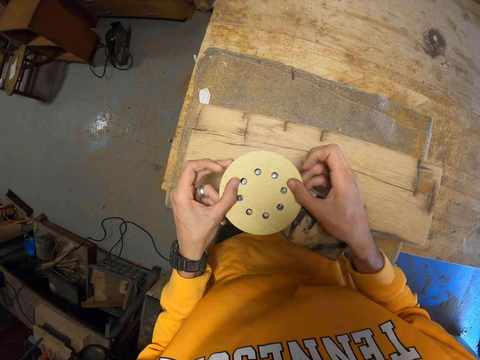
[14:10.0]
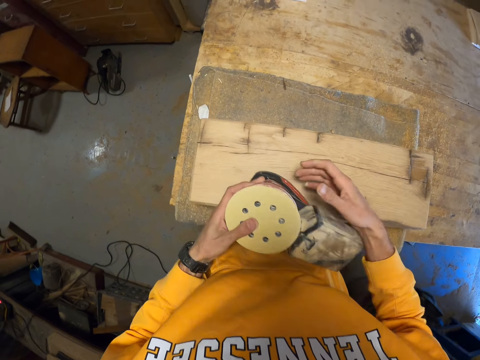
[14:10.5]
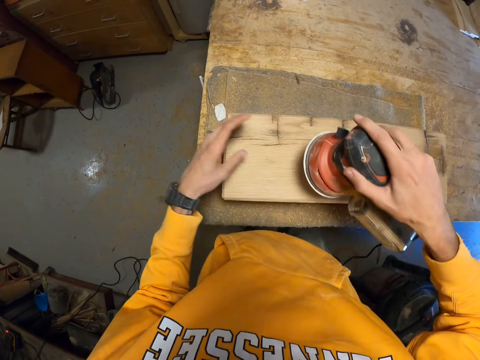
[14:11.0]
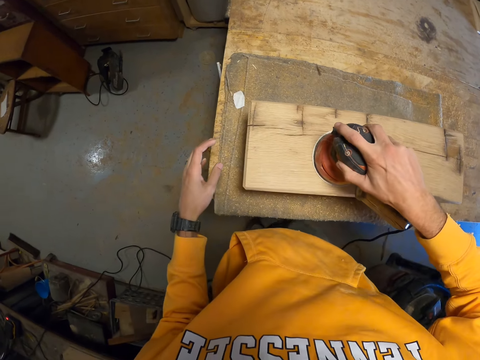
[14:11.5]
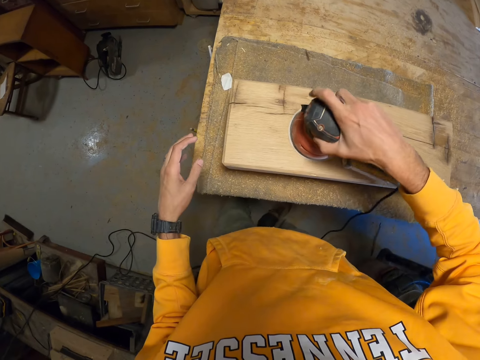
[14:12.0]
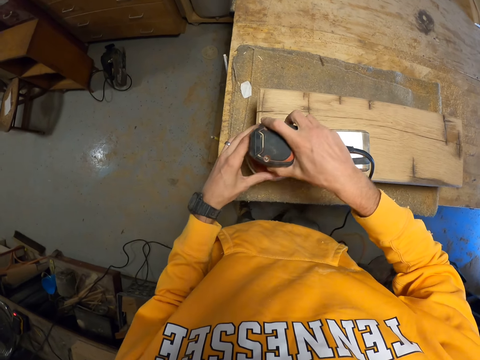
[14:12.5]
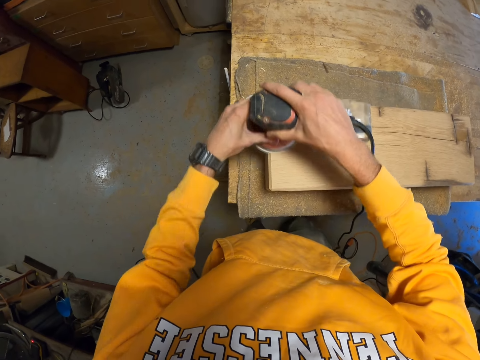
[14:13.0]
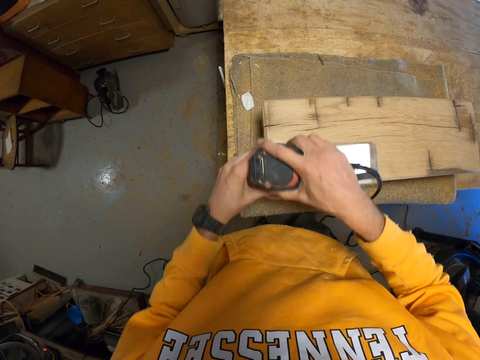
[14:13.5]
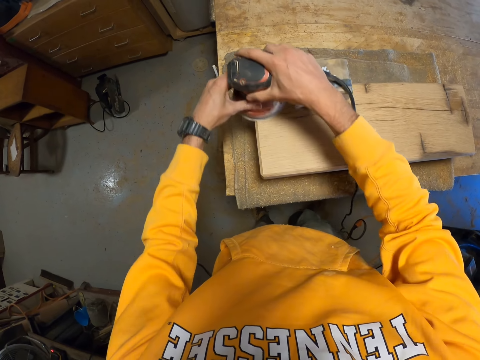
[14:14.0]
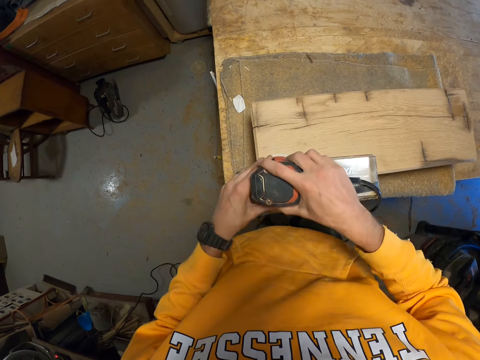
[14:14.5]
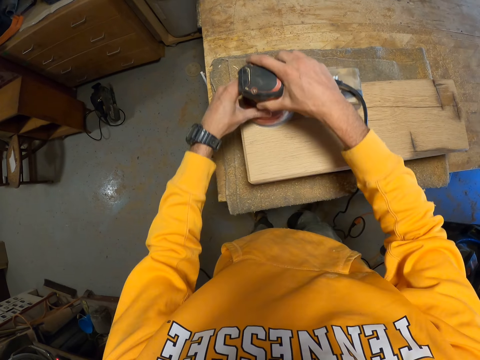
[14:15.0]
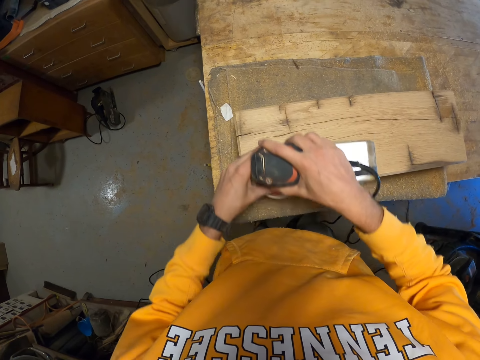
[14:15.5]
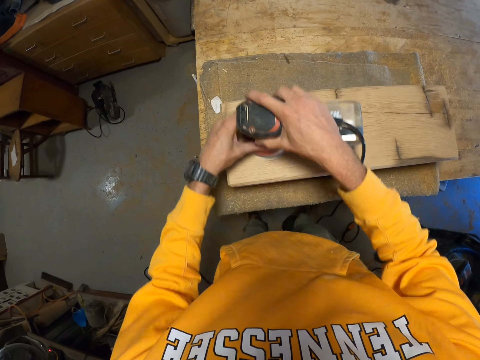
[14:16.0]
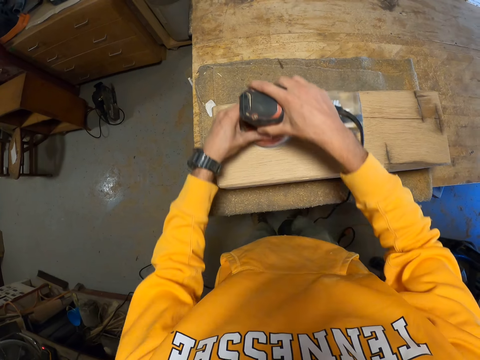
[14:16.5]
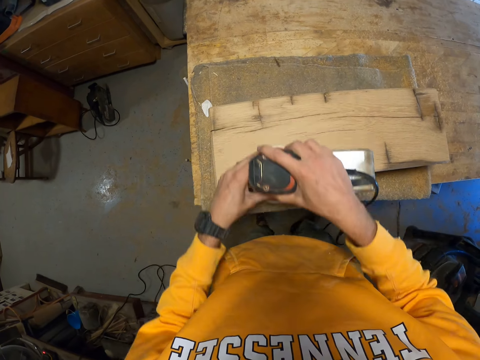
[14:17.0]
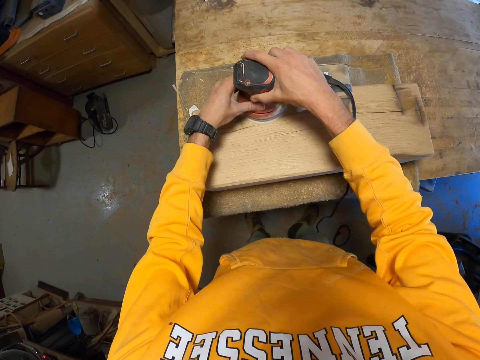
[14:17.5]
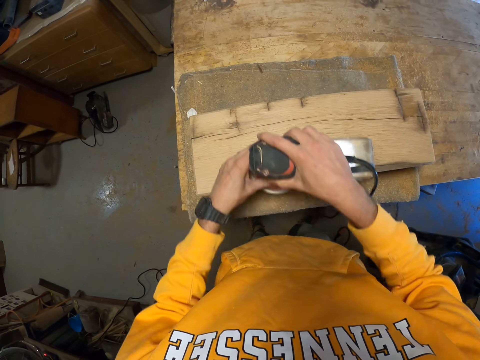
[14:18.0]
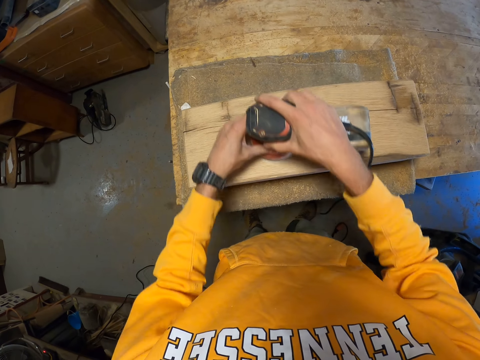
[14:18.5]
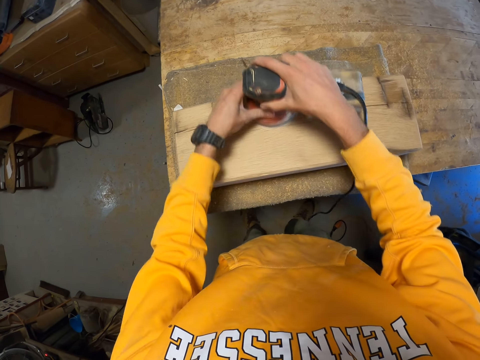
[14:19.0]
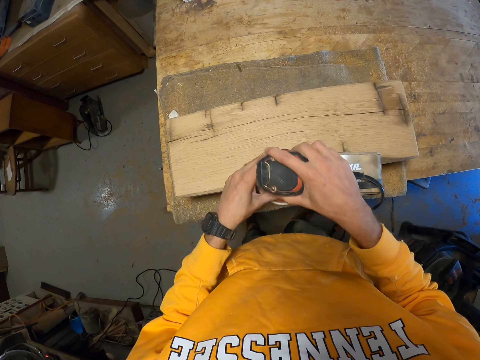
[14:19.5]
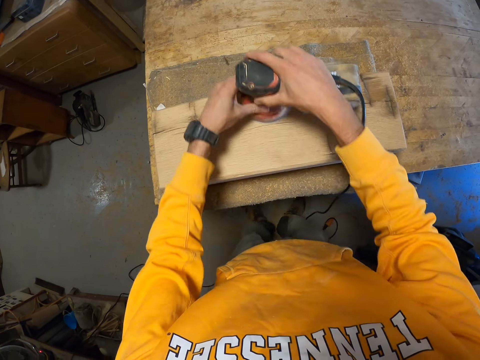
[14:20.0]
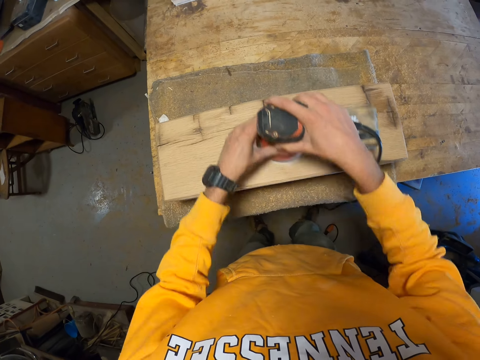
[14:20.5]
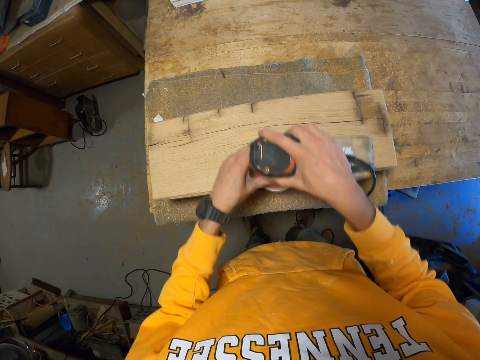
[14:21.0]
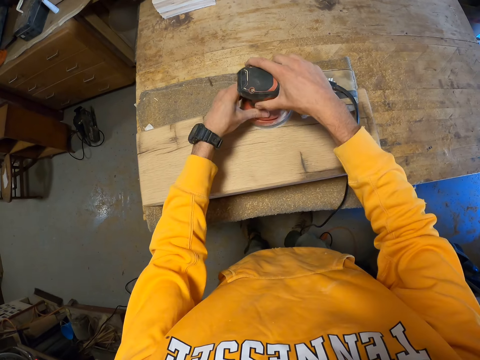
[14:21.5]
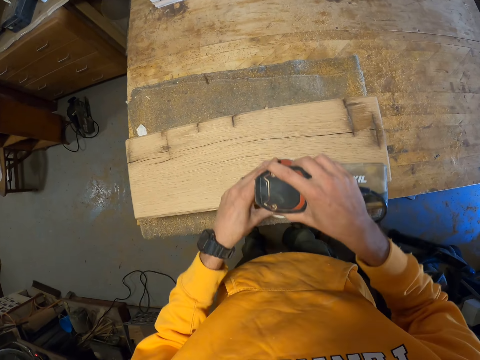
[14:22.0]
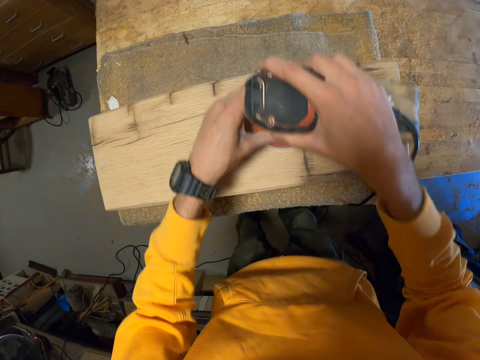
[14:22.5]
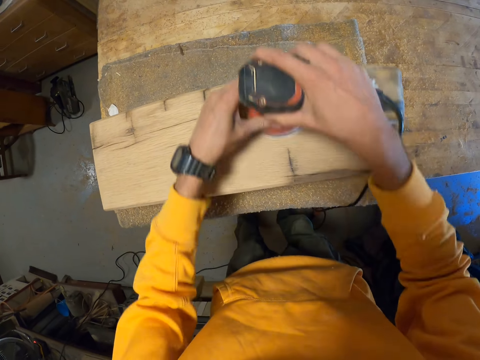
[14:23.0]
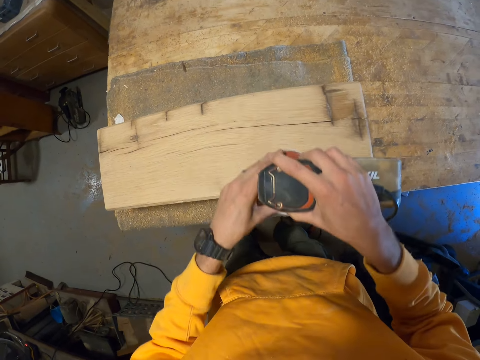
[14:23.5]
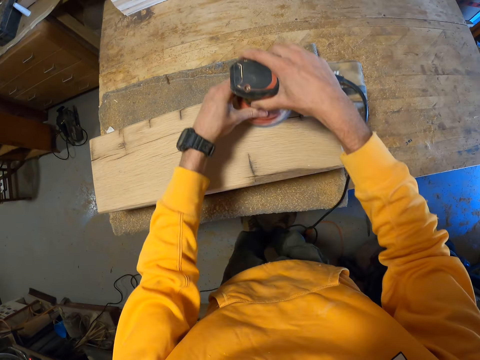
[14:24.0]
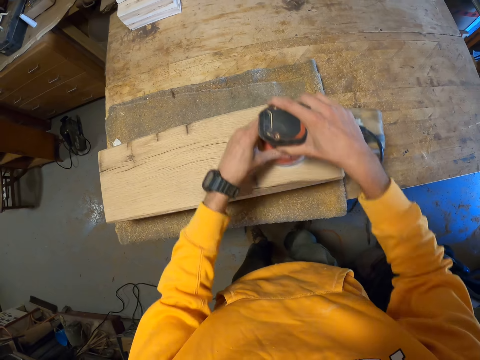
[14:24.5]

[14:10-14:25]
The camera wearer places the angle grinder or sander on the wooden furniture with his right hand. He smoothens the wooden furniture with the angle grinder in both hands.

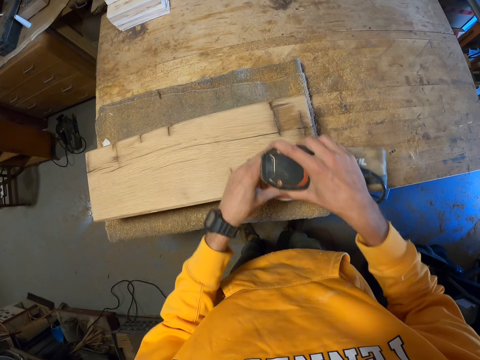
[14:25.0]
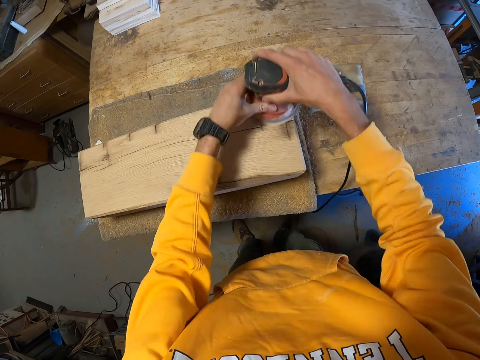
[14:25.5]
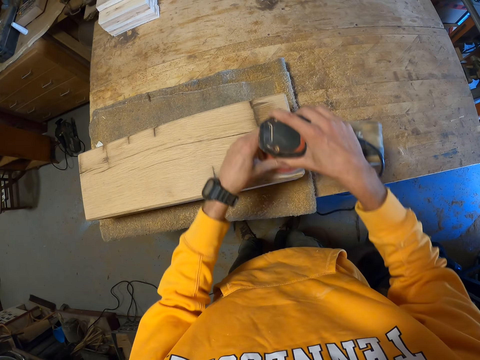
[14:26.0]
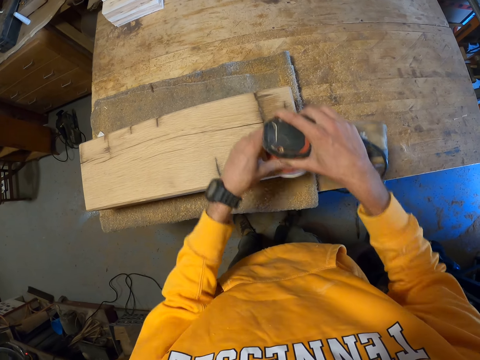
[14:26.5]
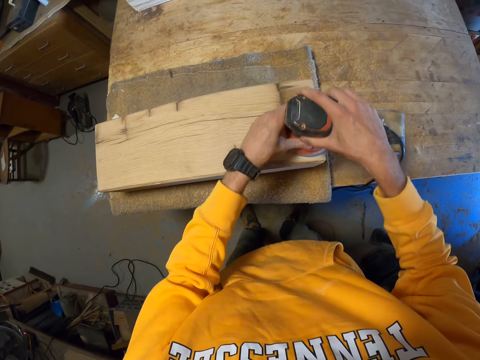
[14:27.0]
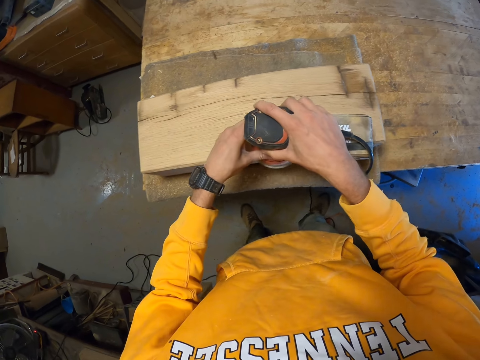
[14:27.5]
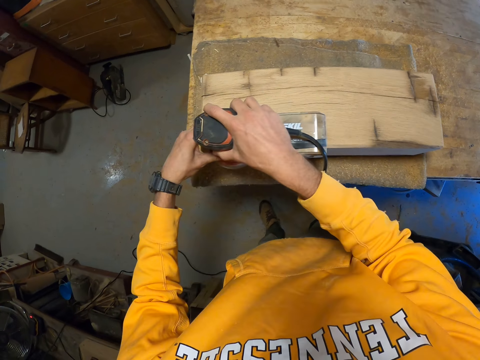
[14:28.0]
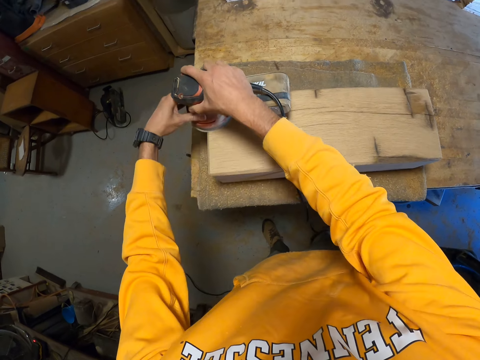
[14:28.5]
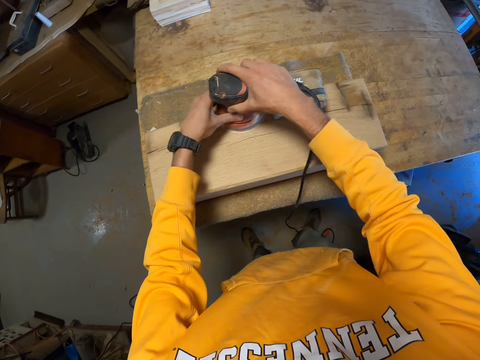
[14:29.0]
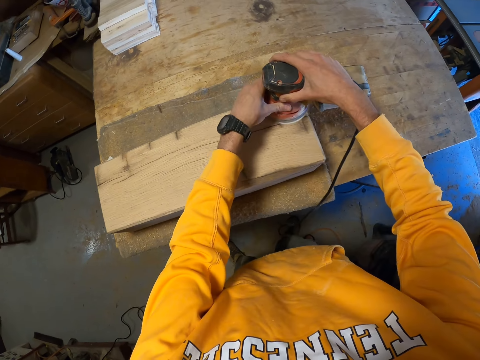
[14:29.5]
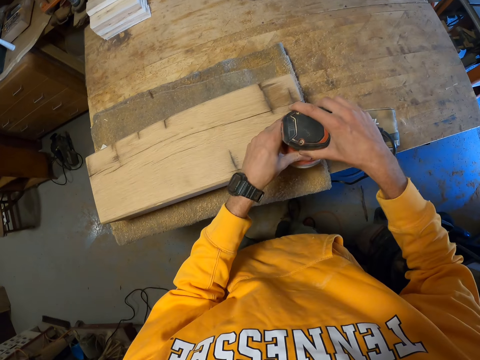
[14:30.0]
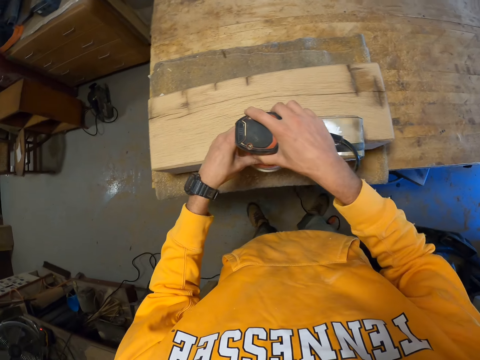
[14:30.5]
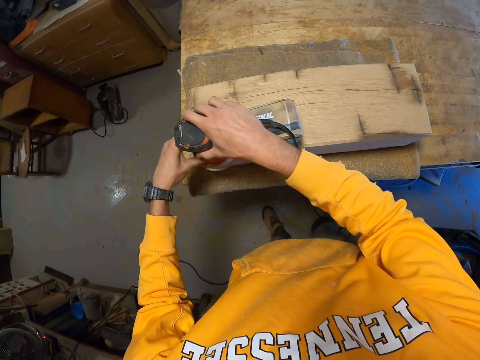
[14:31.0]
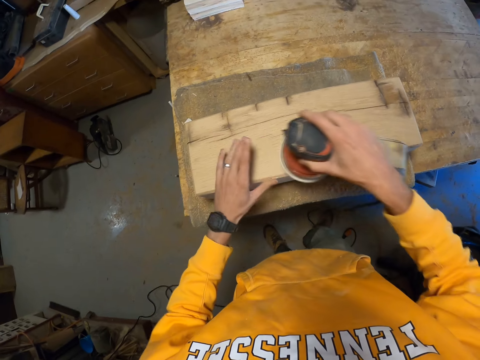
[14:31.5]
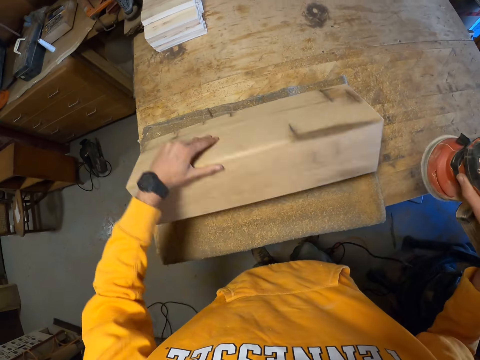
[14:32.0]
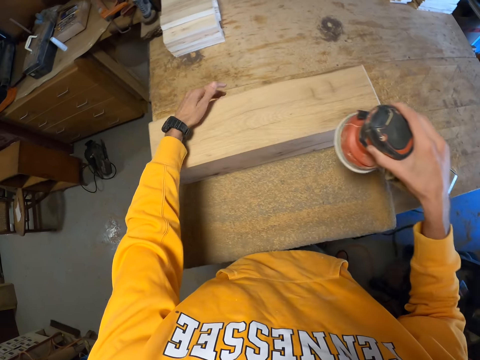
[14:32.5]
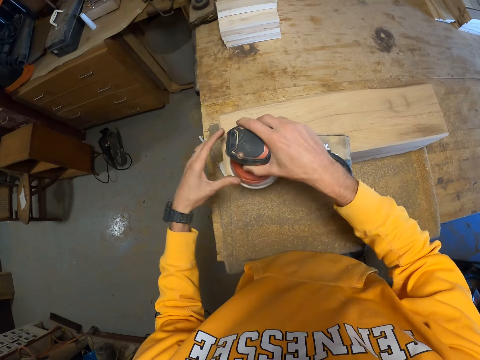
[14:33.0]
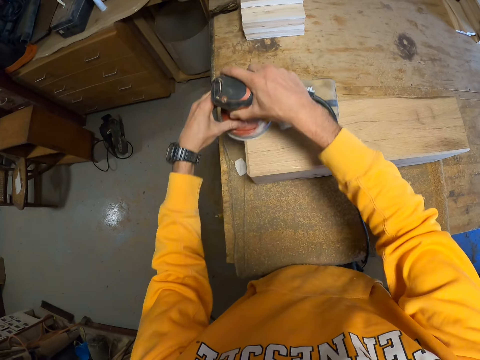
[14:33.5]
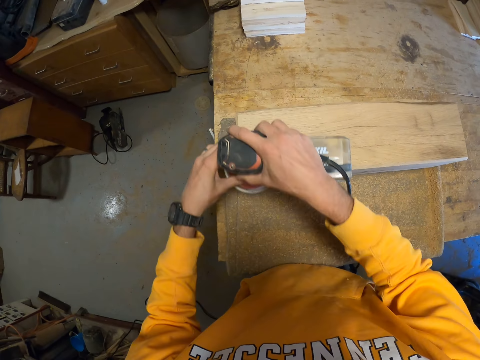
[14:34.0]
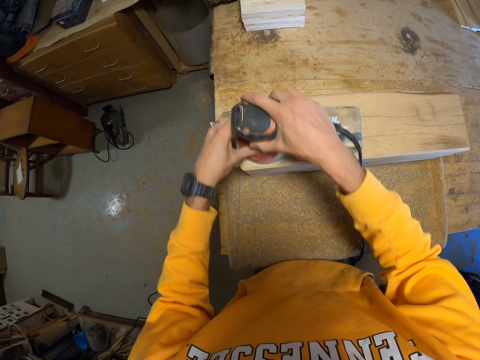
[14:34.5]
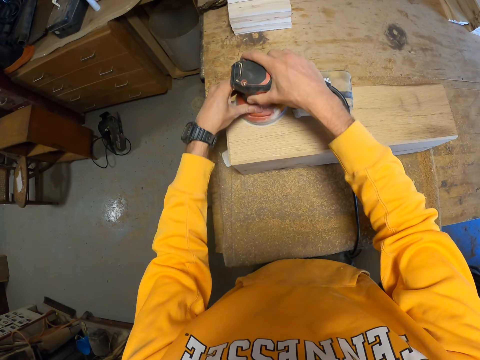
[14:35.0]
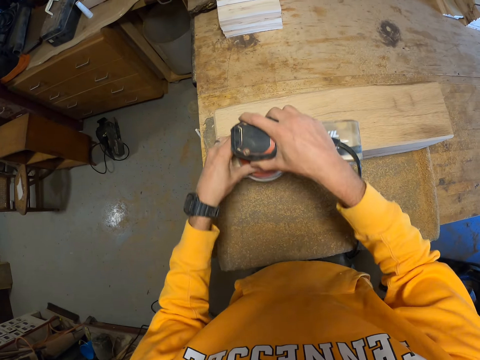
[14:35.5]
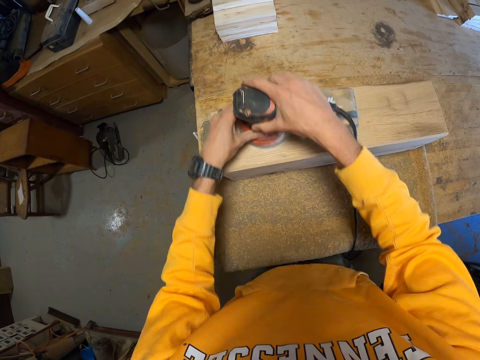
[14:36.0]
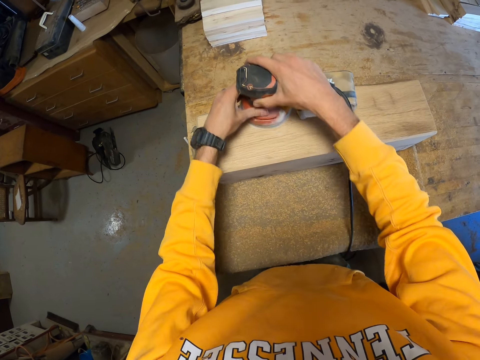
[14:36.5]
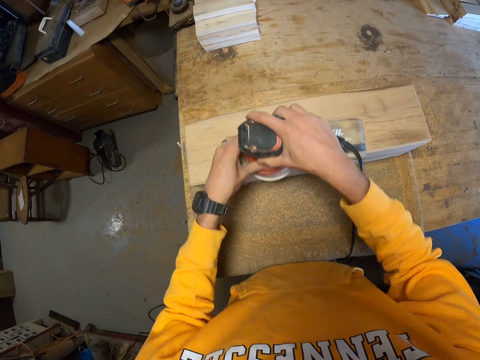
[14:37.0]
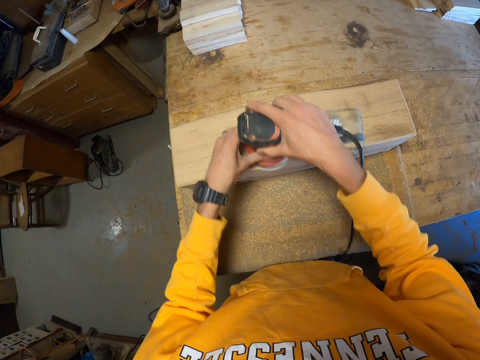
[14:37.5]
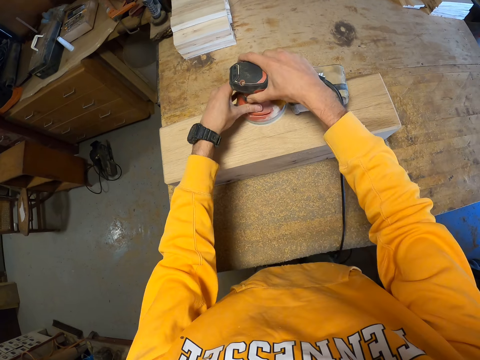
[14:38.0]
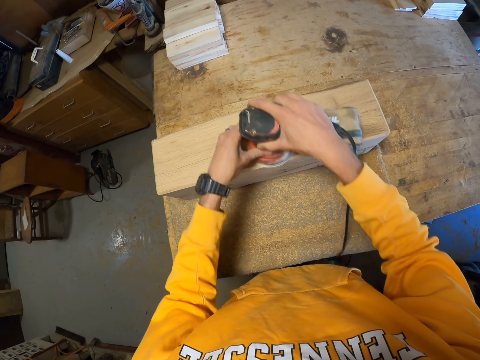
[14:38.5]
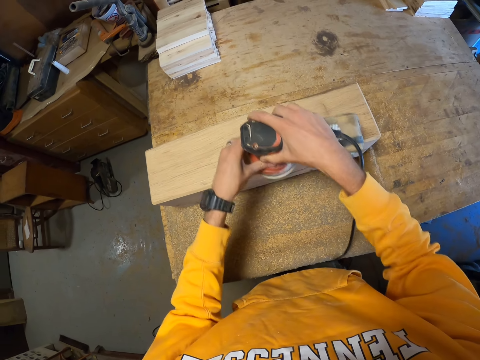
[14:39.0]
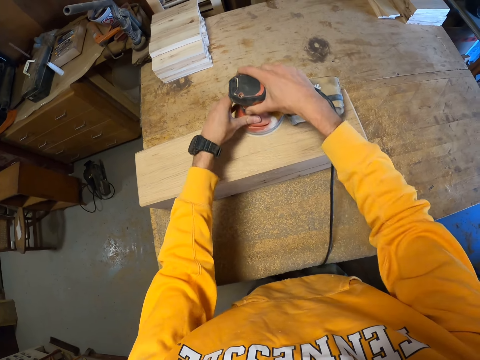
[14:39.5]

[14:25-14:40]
The camera wearer turns over the wooden furniture on the table with his left hand. He smoothens the wooden furniture with the angle grinder or sander in both hands.
